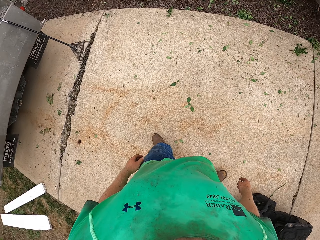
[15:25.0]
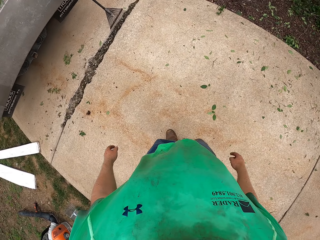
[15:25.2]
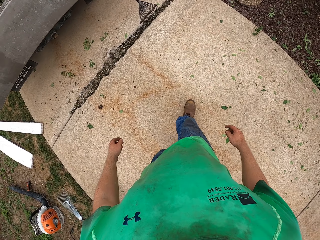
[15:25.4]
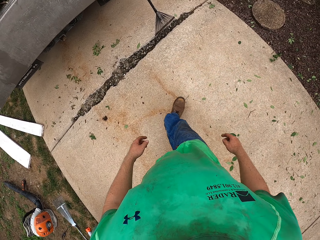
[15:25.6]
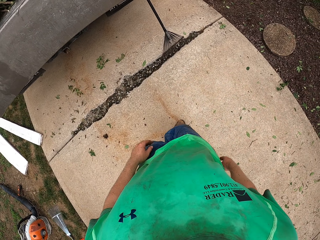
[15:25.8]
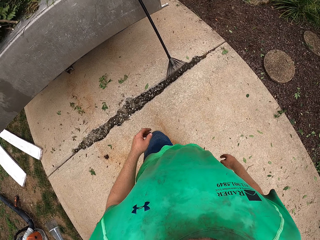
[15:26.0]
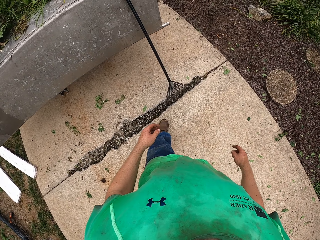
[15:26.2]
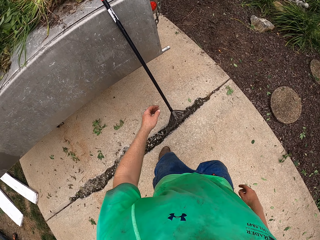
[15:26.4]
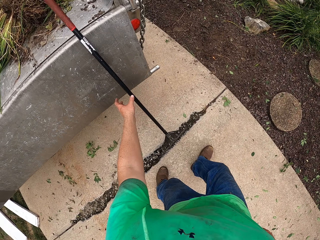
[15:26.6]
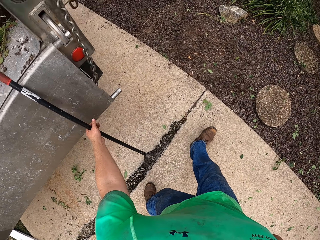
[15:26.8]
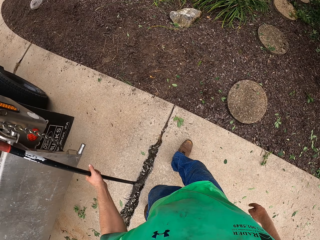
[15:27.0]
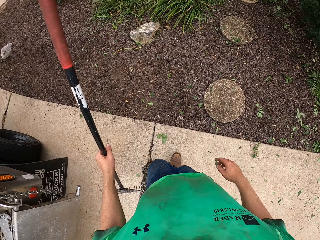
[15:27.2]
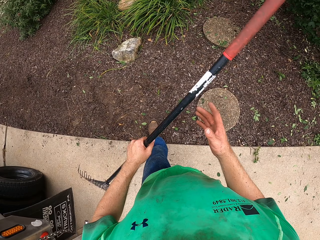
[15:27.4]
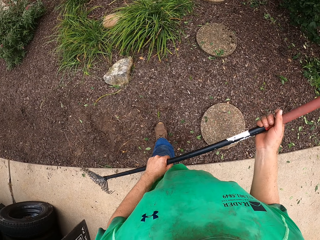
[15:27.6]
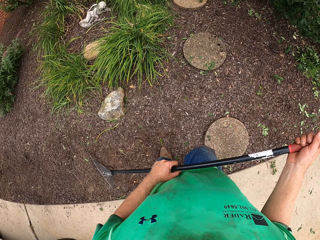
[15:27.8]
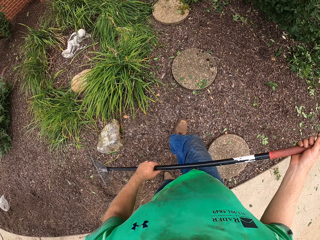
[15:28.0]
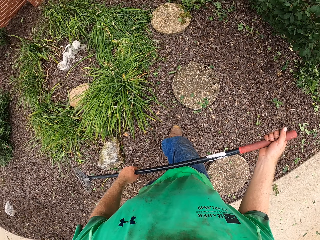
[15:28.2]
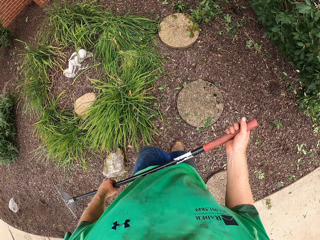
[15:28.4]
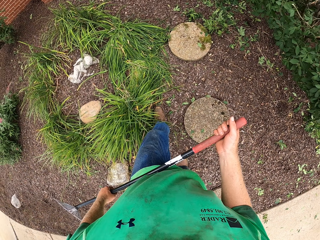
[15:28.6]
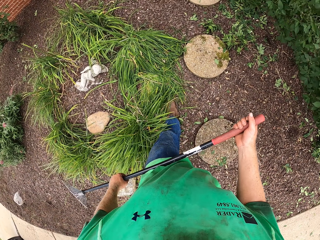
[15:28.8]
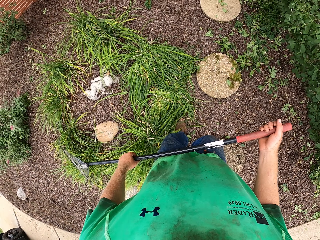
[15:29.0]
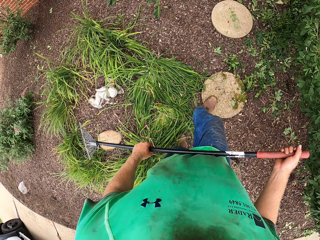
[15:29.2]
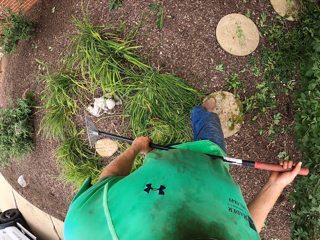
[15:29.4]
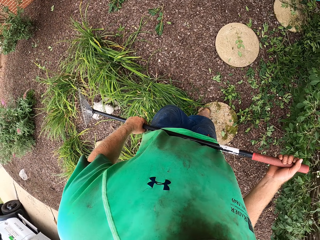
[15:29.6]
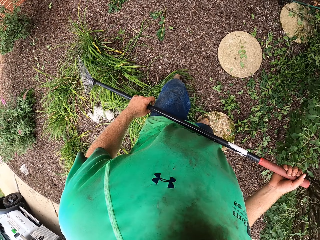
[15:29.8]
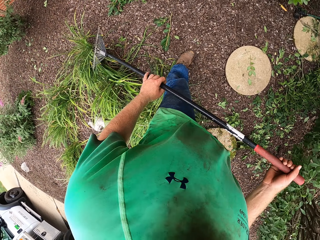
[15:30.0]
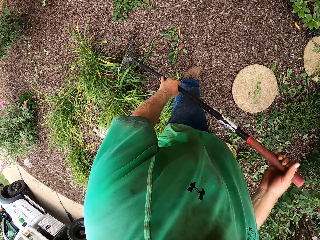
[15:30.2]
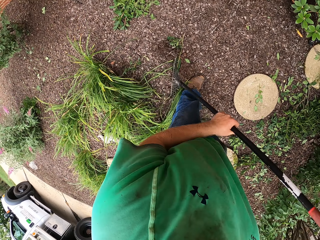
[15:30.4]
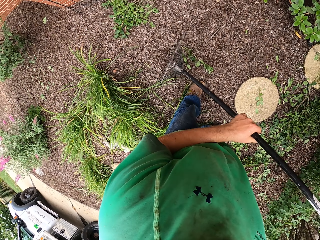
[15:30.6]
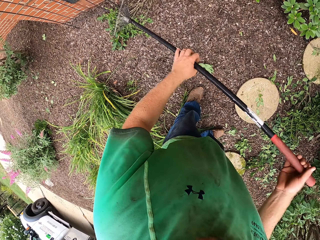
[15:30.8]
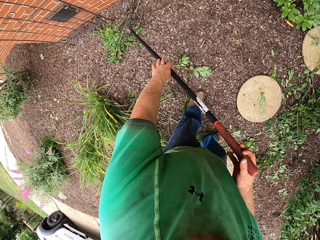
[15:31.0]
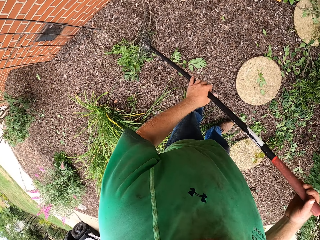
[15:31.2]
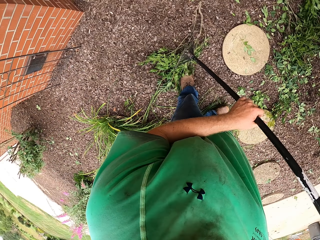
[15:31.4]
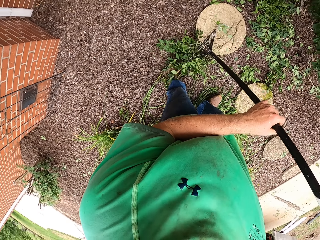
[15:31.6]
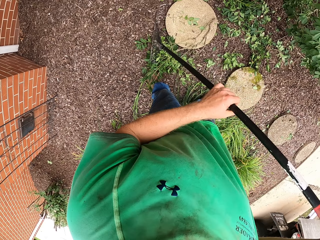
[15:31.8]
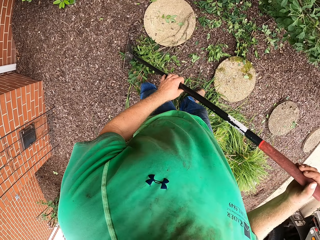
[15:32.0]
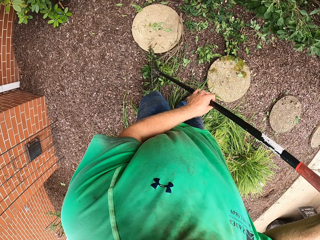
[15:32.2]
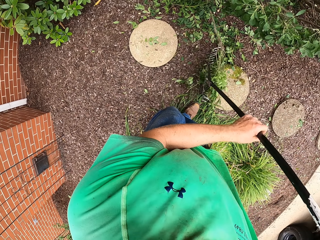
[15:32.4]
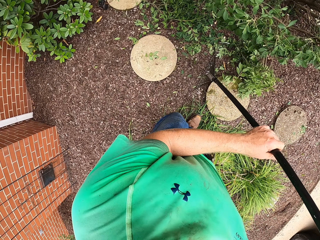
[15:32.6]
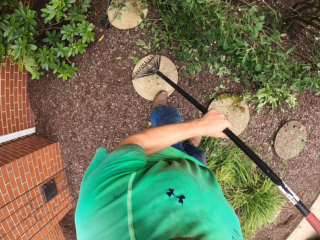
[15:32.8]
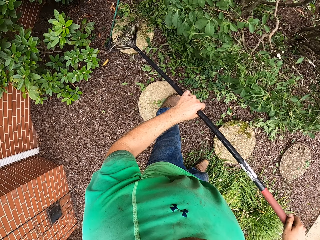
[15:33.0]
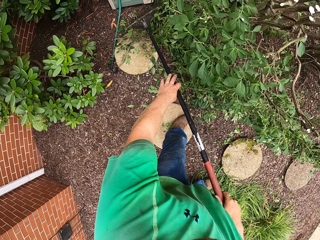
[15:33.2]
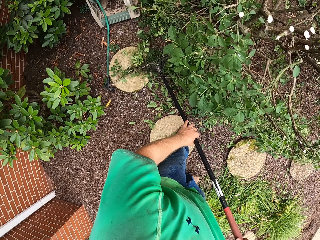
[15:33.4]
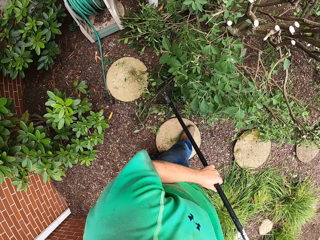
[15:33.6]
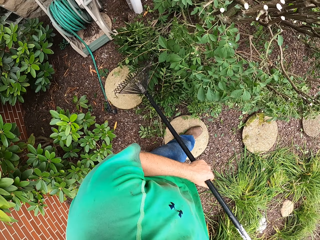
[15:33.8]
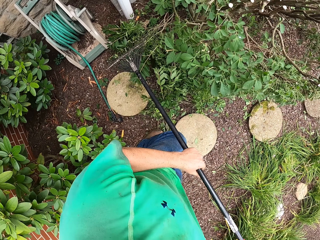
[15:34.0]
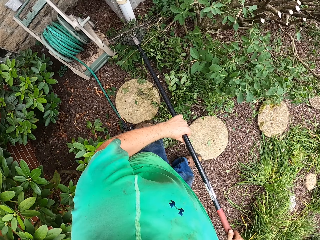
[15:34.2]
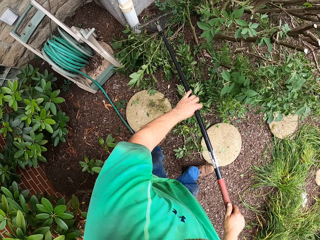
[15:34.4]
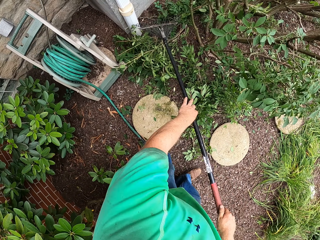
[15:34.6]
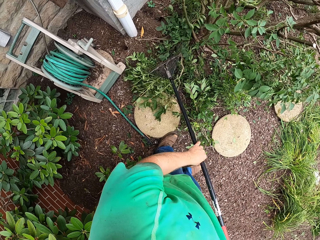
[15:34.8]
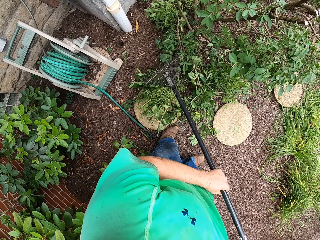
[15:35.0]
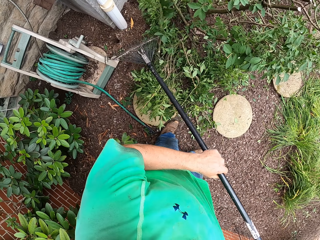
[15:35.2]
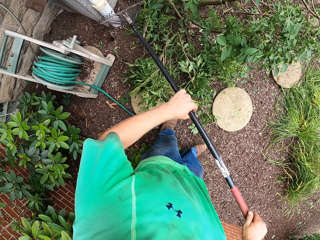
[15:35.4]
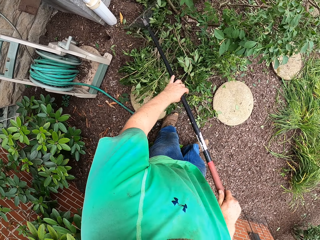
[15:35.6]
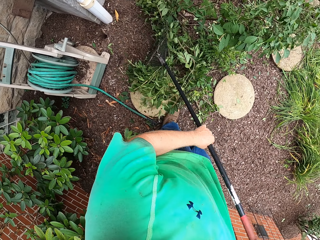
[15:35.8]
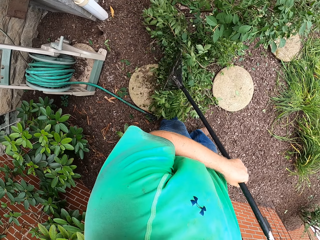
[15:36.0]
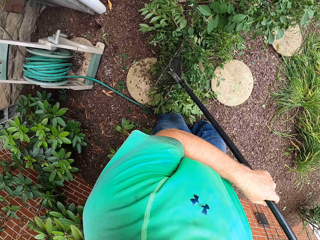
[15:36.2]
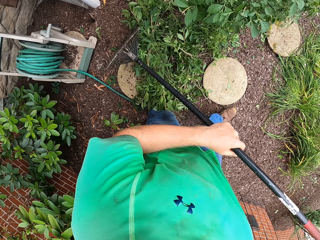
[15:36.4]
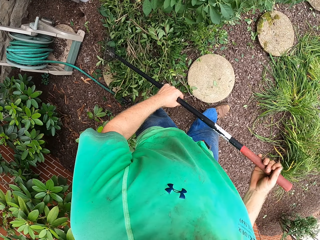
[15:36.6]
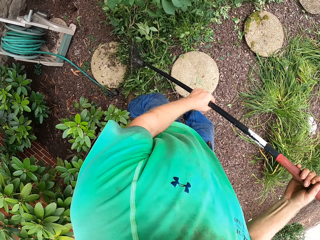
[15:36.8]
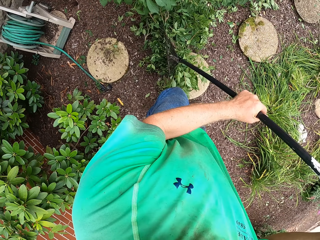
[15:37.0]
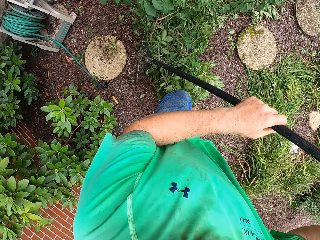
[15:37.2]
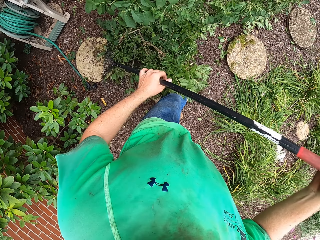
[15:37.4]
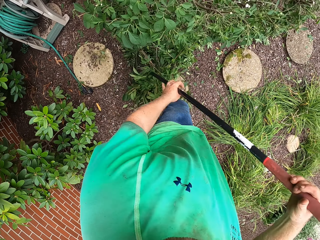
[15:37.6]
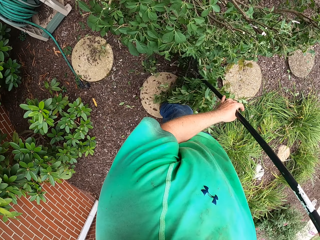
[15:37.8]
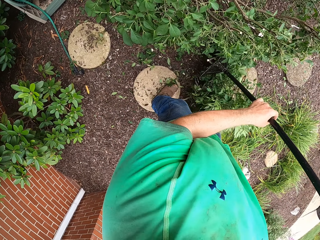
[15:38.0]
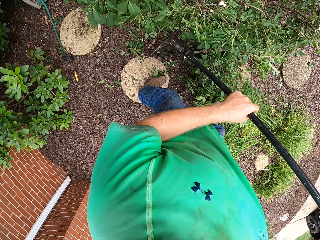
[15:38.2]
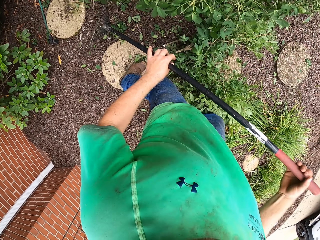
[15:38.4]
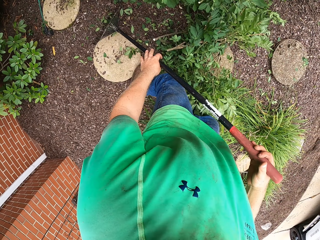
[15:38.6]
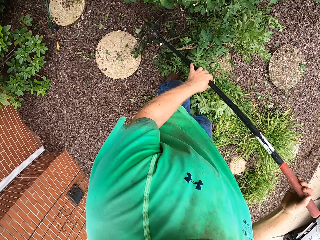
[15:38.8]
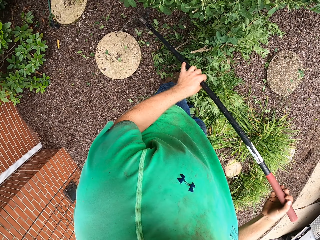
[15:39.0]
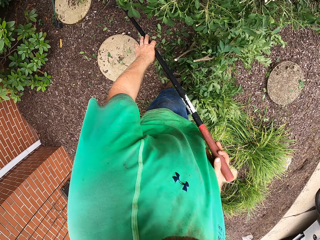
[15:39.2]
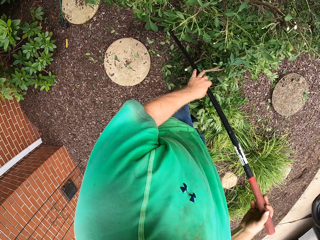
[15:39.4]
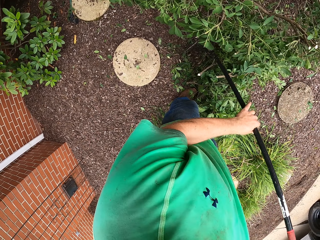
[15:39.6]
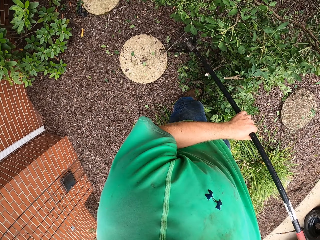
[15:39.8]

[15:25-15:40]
The camera wearer moves to the truck. He picks a rake from the floor with his left hand. He holds the rake with both hands. He rakes plant debris on the yard with the rake in both hands. He moves a branch with the rake repeatedly. He moves branches with the rake. He moves branches with the rake again.

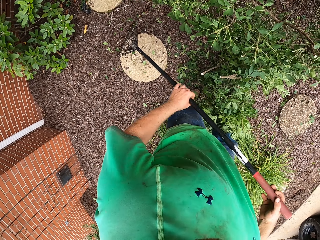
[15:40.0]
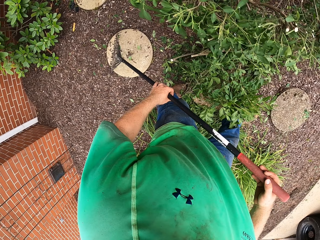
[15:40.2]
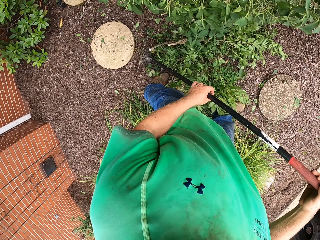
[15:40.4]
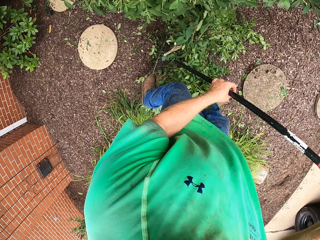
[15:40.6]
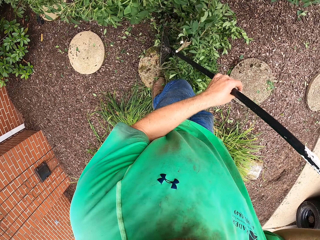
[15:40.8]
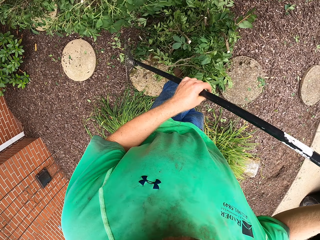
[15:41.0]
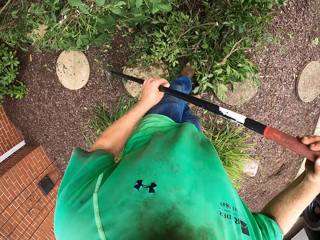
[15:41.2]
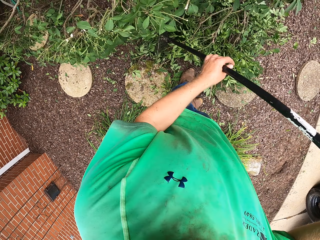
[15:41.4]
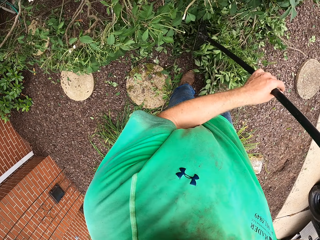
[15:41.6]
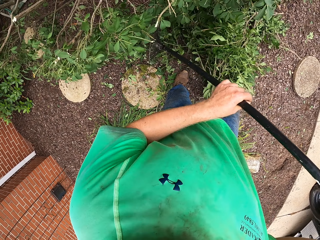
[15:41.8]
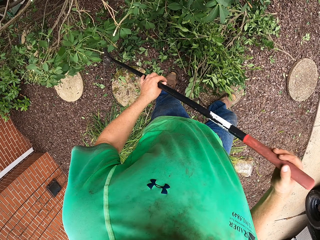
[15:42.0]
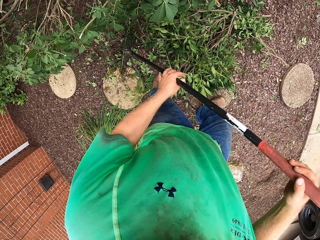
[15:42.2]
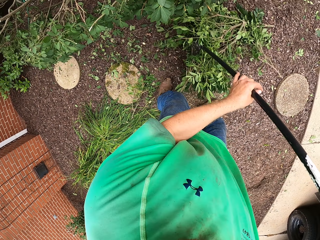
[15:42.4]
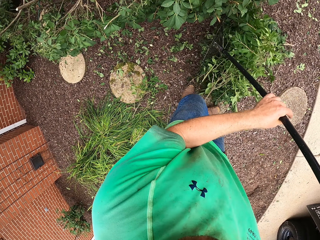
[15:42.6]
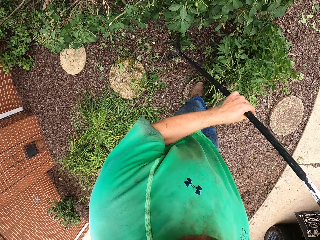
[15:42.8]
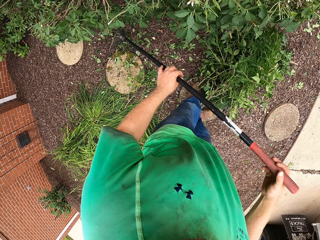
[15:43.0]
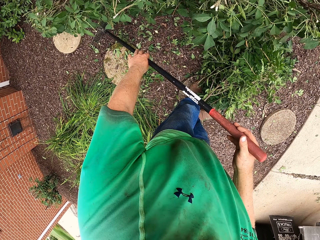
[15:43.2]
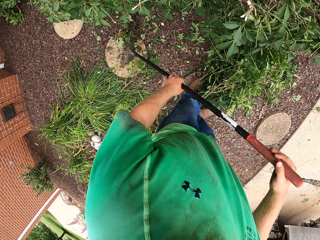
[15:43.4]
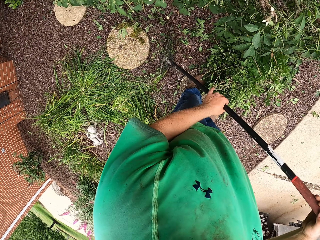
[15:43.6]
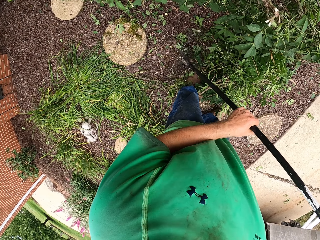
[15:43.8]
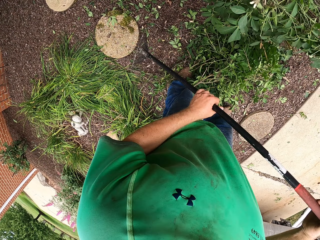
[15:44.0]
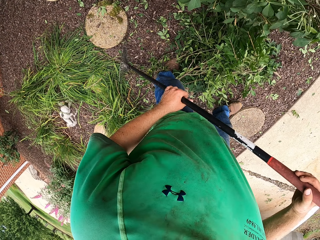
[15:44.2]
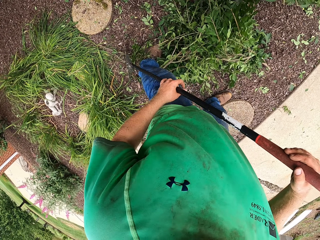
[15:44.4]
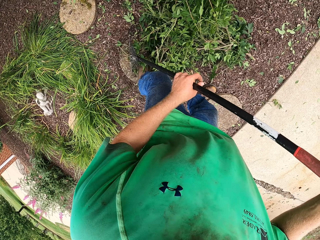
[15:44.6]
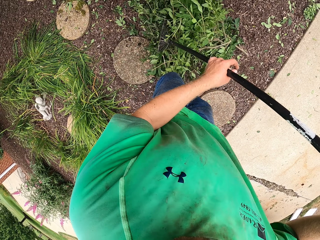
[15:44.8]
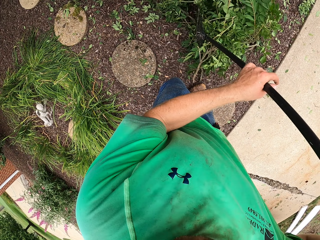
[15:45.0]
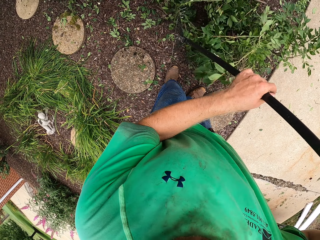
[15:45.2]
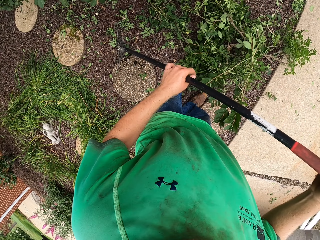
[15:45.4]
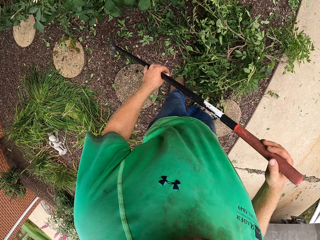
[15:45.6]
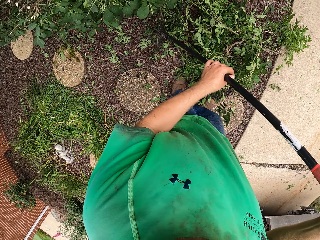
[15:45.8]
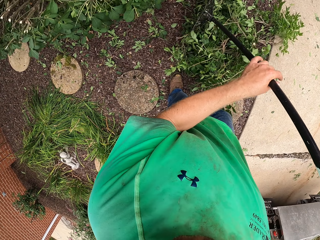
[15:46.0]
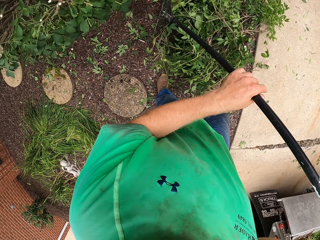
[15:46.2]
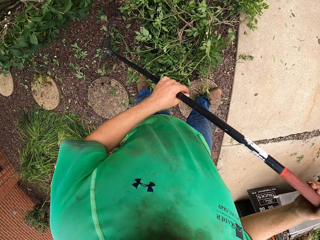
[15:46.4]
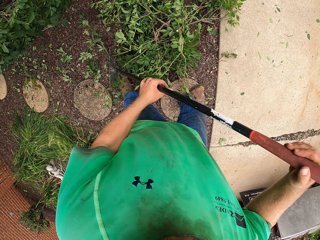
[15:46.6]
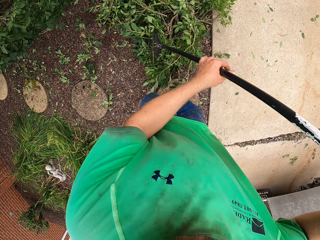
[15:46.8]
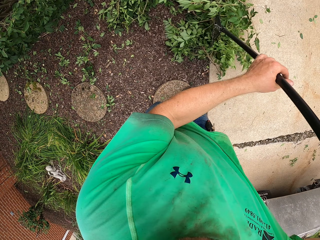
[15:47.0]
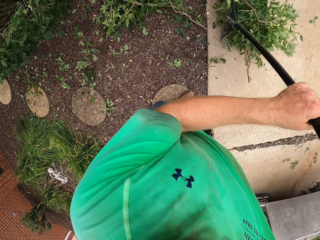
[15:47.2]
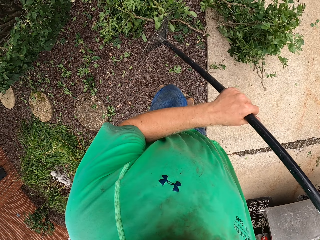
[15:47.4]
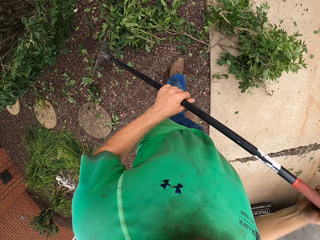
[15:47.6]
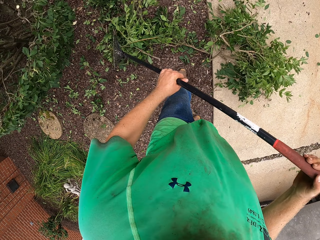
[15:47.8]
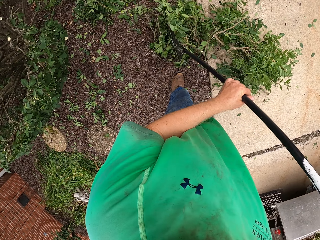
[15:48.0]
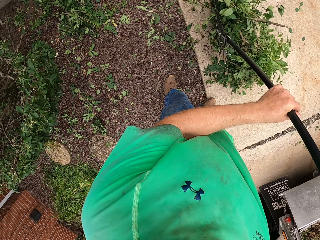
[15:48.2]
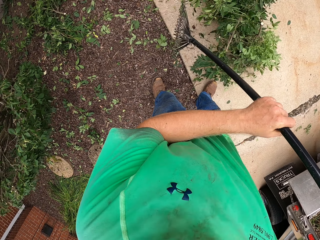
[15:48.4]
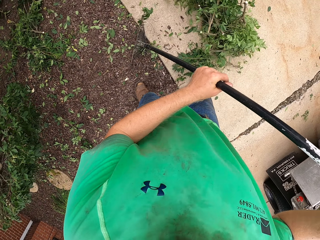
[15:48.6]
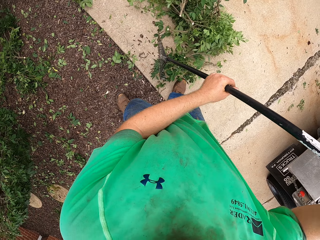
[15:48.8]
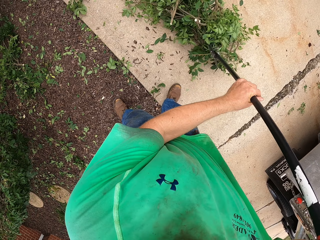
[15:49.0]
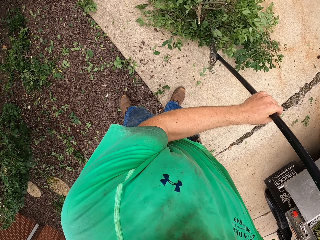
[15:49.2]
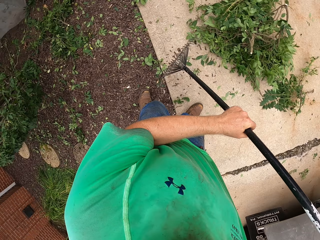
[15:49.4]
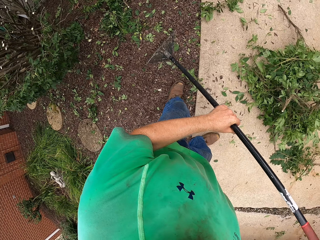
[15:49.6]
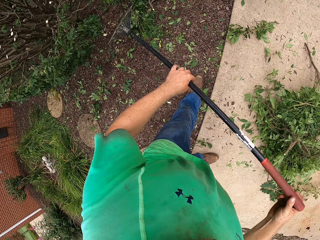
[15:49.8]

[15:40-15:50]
The camera wearer moves branches with a rake repeatedly.
